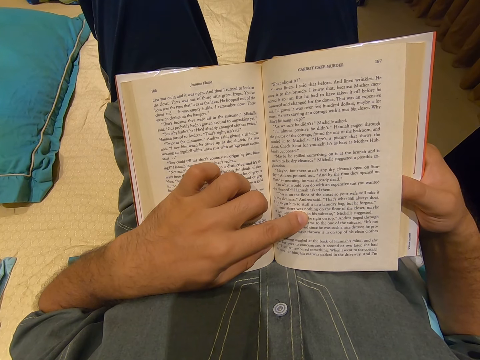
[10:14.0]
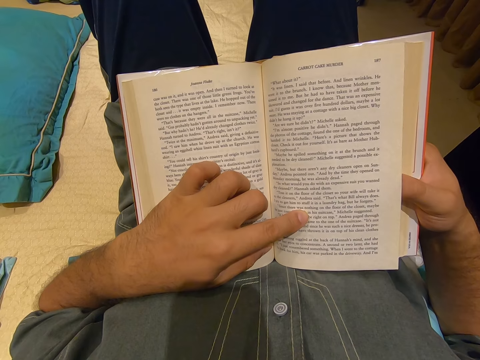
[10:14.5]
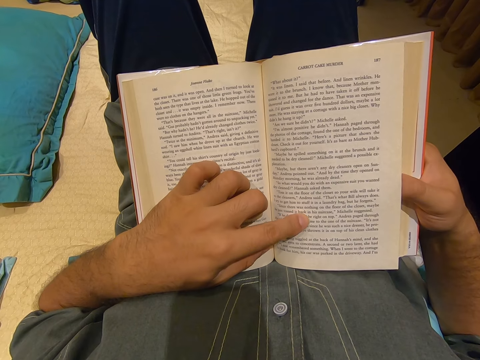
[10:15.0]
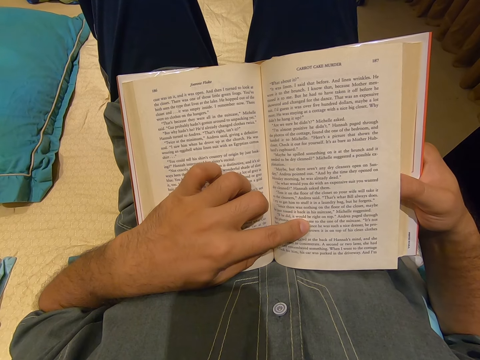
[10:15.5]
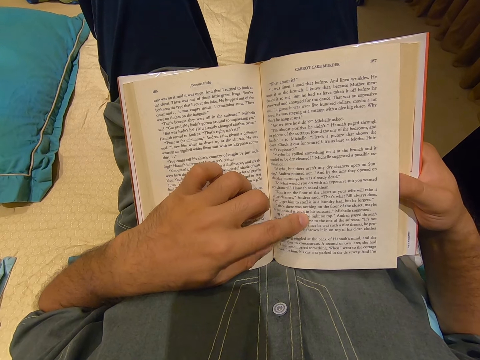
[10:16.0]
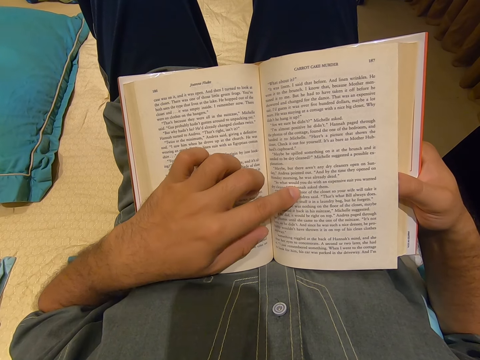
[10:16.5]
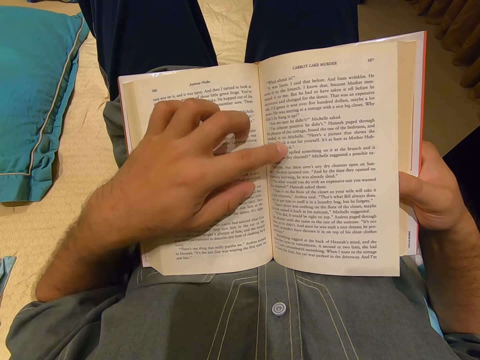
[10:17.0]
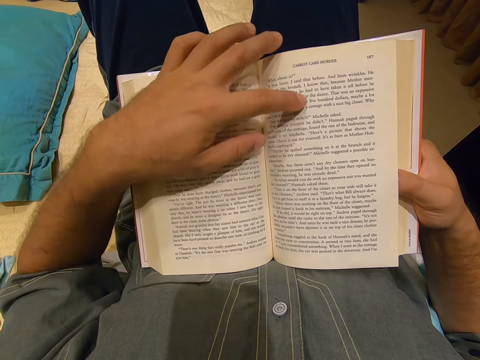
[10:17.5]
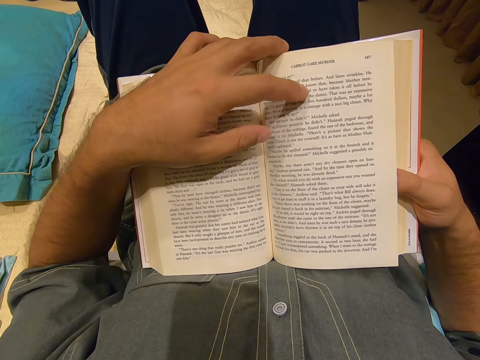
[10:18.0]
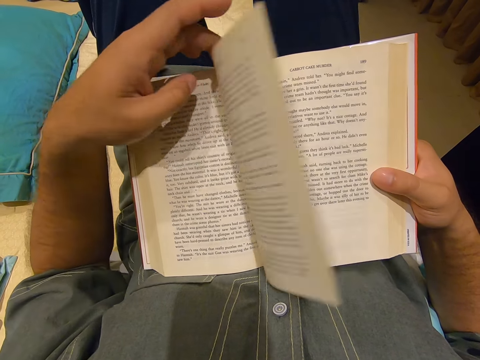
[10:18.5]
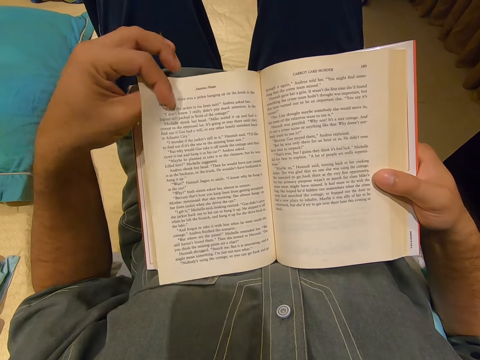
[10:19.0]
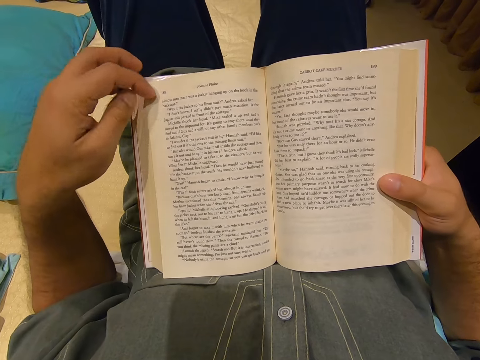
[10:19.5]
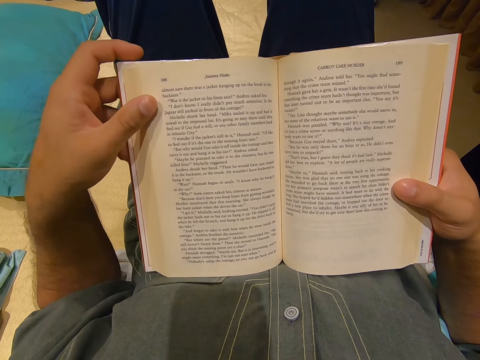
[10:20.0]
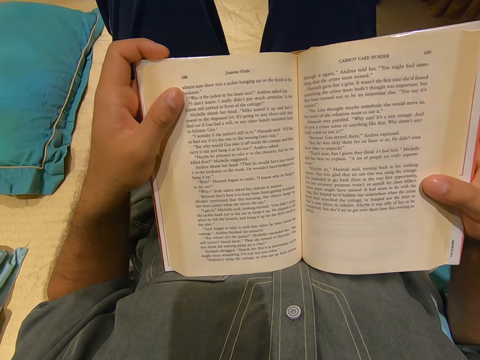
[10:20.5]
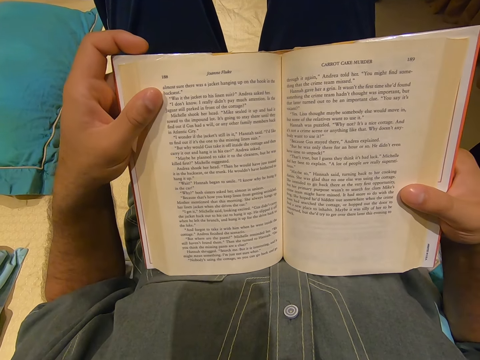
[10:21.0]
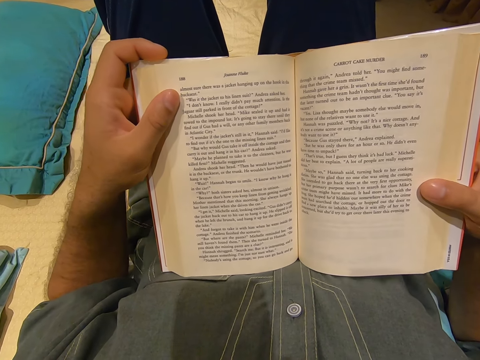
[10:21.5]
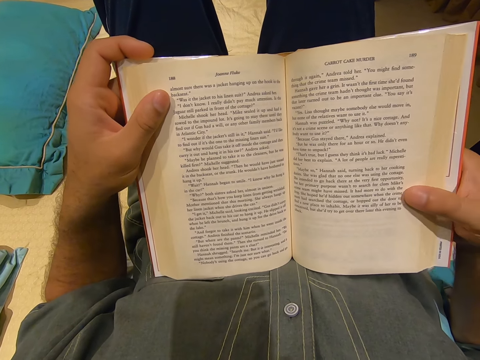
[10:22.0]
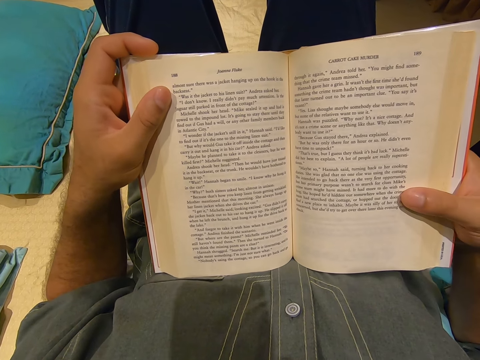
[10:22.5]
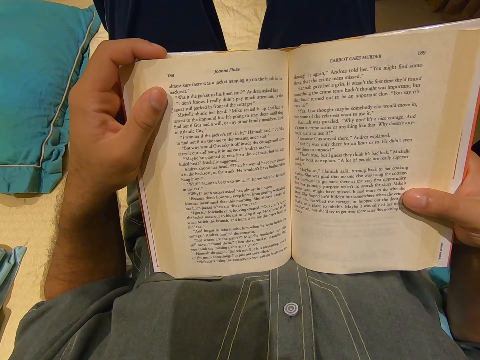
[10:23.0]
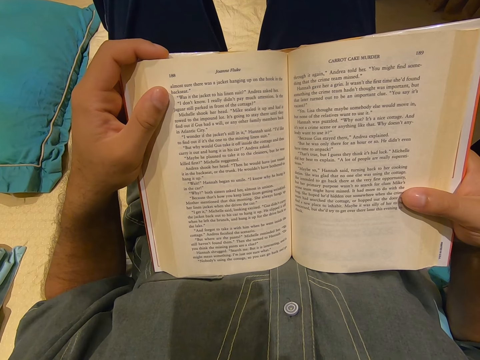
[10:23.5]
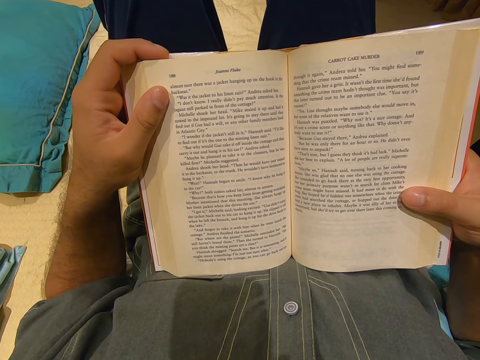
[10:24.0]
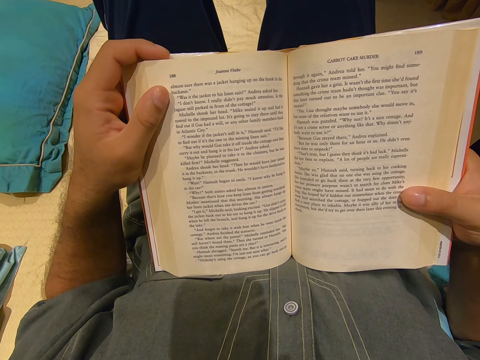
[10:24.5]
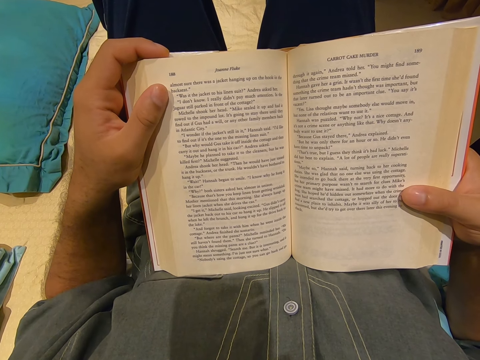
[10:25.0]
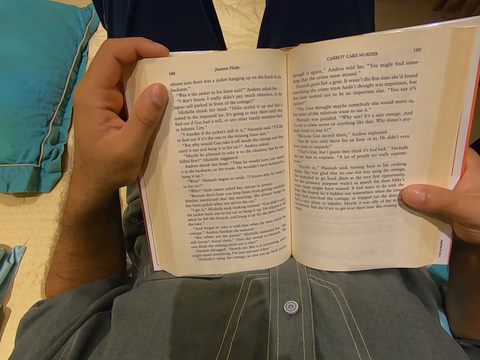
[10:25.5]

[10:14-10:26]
The camera wearer moves a finger along the page. He moves his fingers. He holds the book. He turns the page. He holds the book. He moves the novel. He reads the novel.

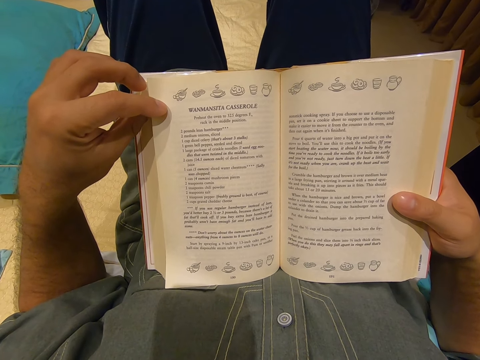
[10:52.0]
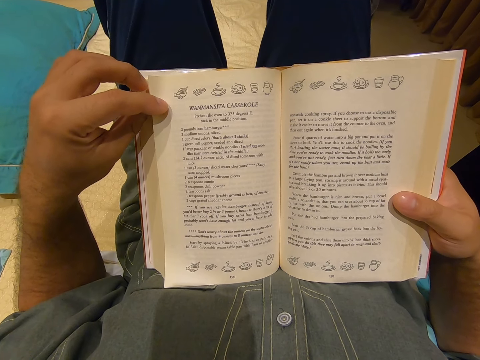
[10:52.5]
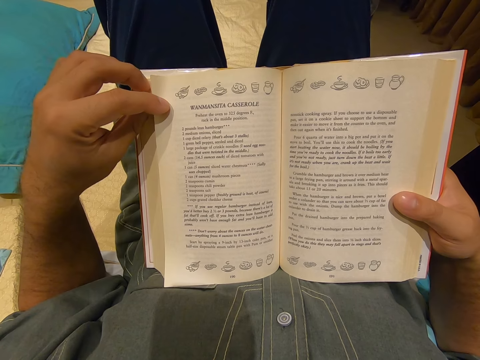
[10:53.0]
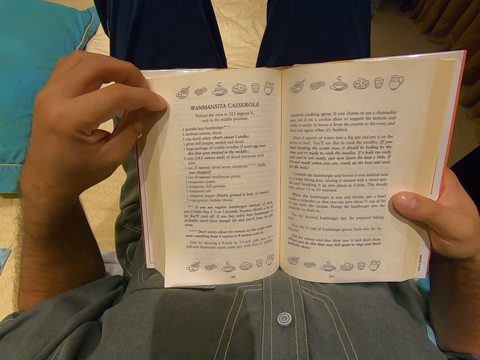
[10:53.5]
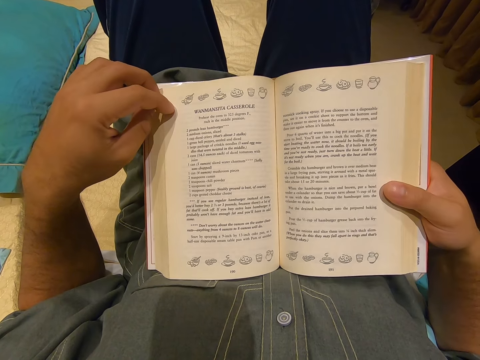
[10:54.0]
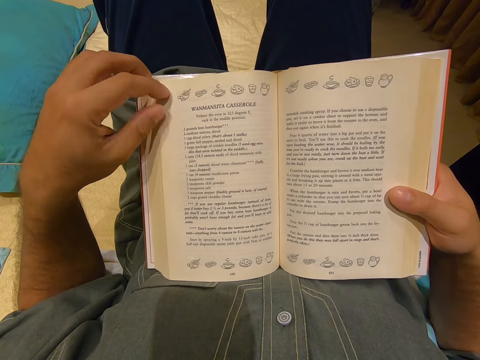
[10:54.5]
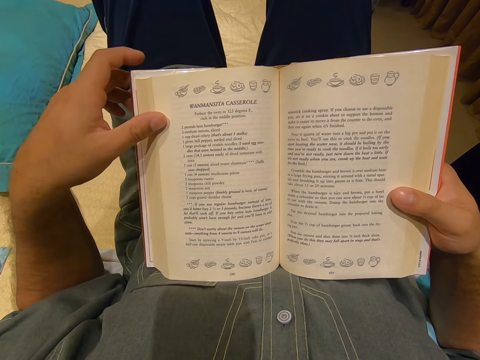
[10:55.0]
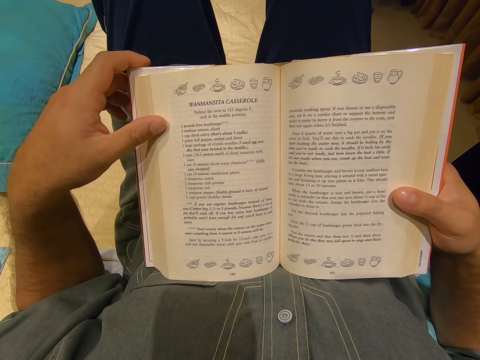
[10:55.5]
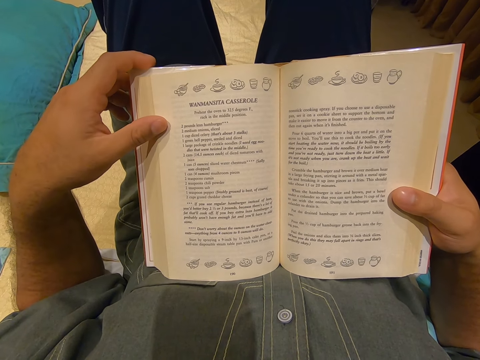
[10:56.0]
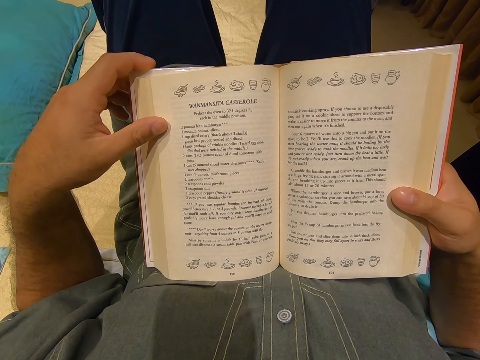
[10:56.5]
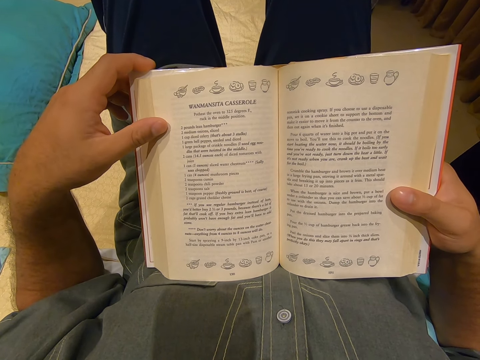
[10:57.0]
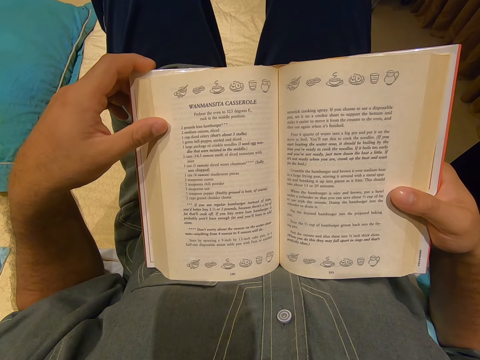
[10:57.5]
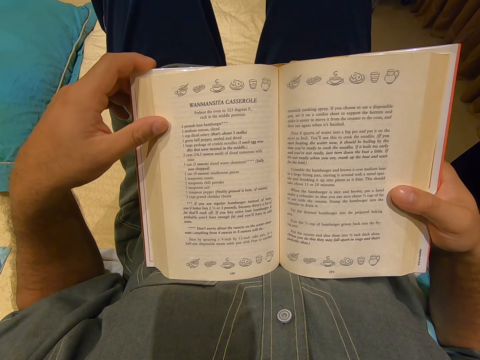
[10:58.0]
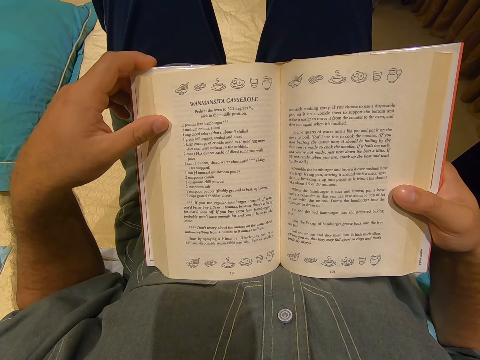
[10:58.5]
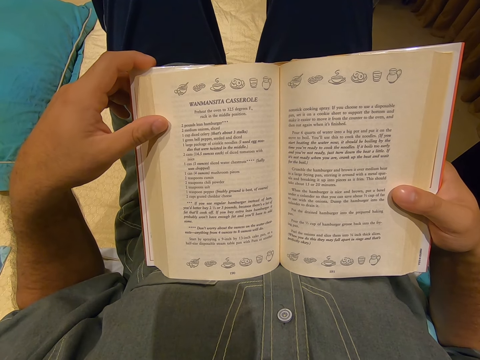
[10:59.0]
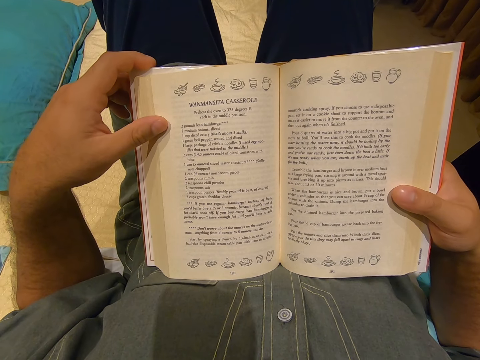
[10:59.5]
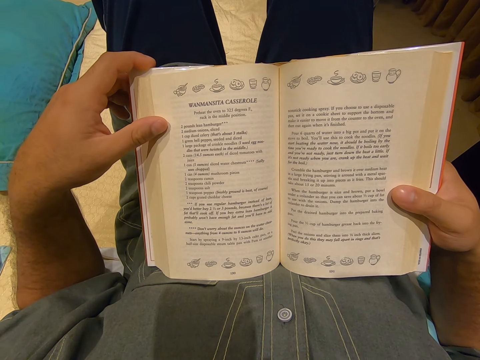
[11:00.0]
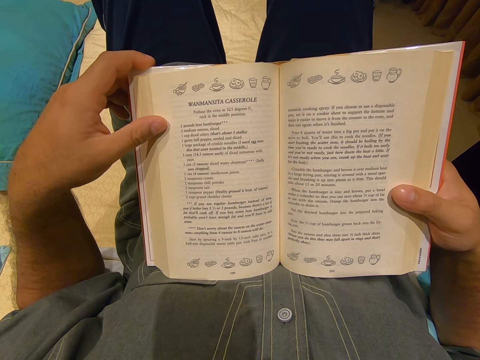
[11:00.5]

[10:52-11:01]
The camera wearer moves the book. He holds the book. He moves his finger.

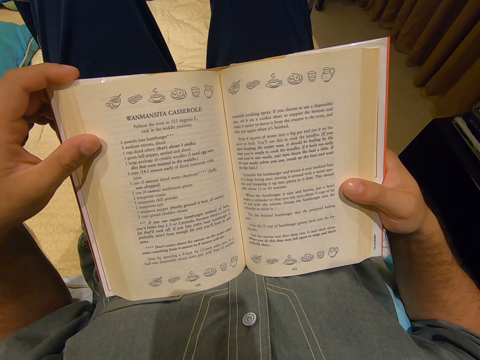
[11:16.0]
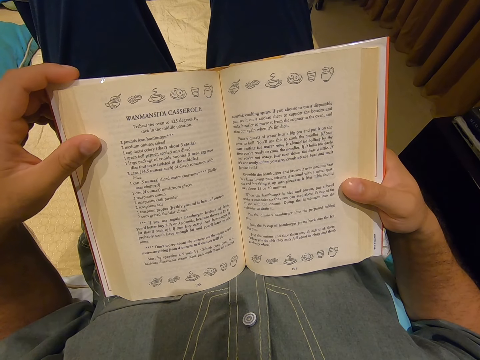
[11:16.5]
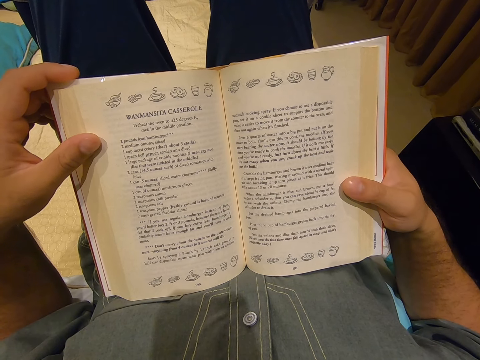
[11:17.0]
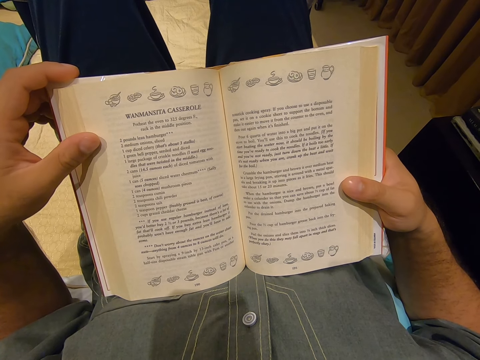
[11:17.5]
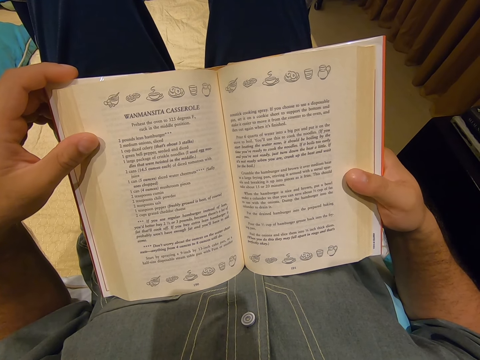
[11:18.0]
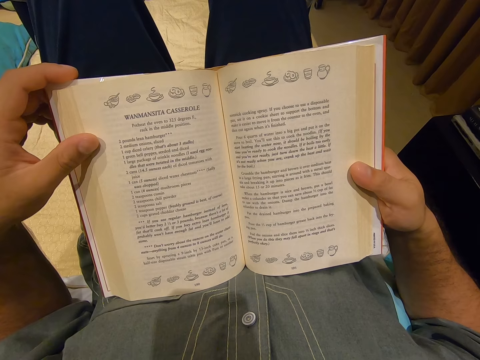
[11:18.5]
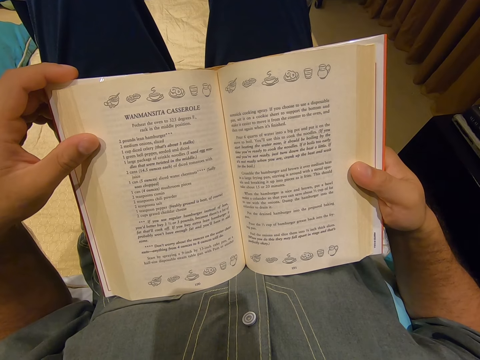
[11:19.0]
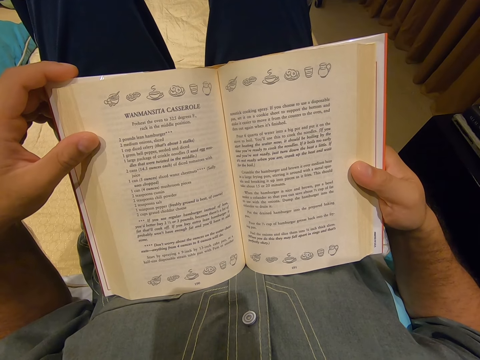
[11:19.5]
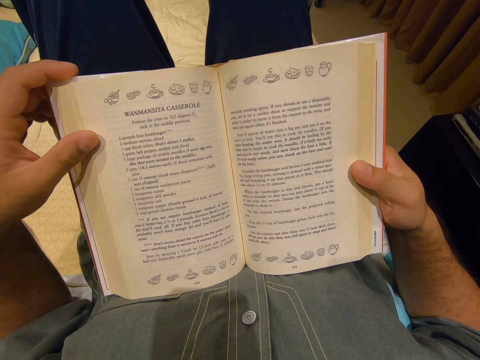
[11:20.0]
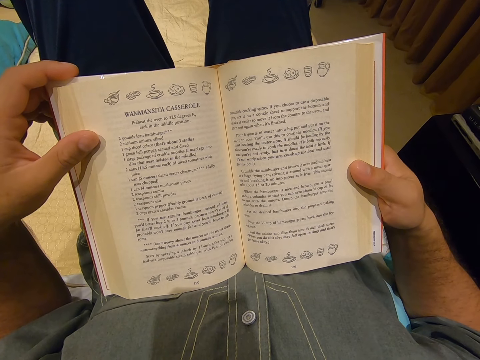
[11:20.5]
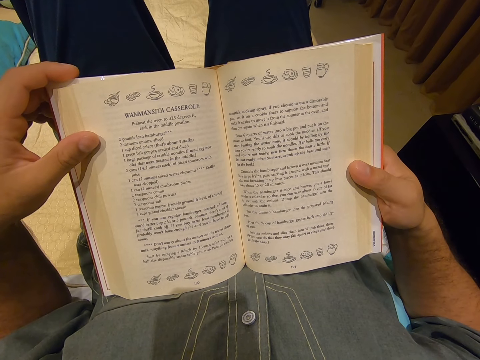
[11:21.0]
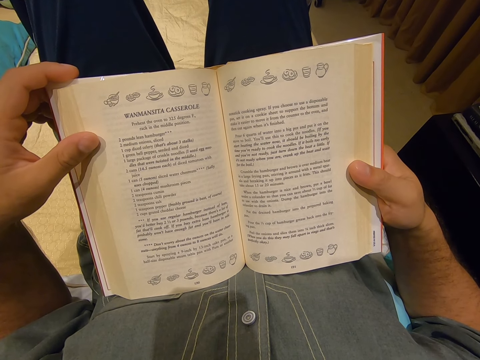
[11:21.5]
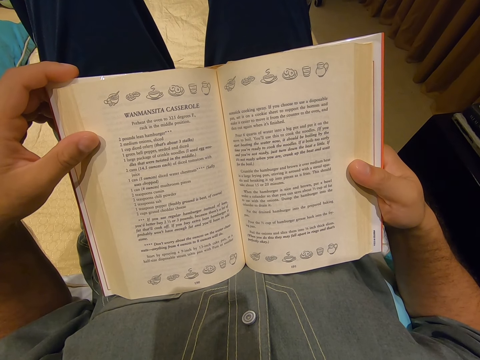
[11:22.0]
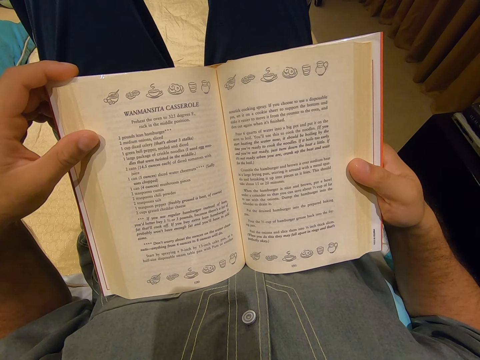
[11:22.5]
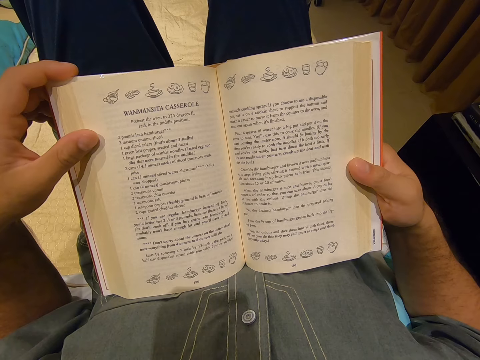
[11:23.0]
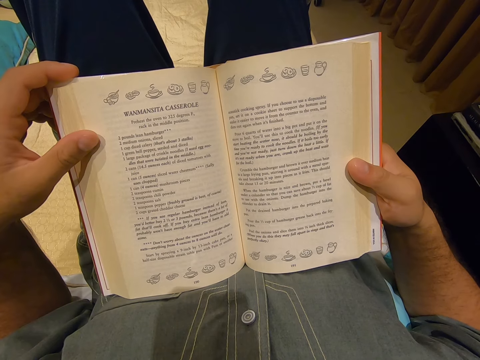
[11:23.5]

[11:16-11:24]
The camera wearer moves his finger.
